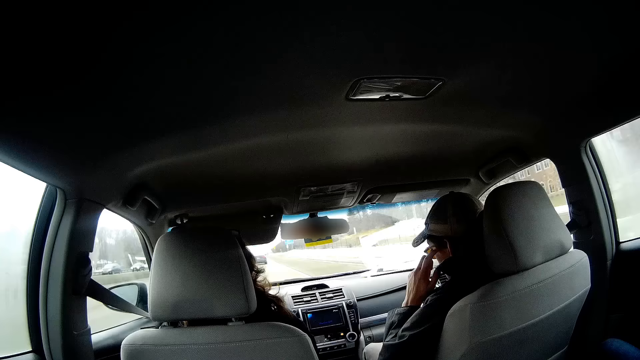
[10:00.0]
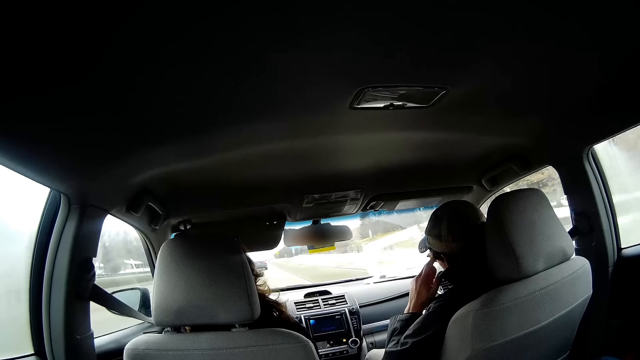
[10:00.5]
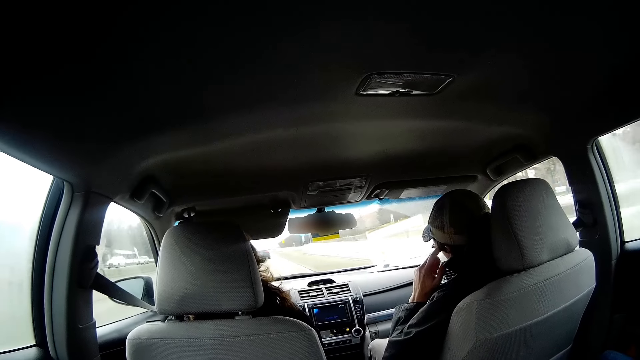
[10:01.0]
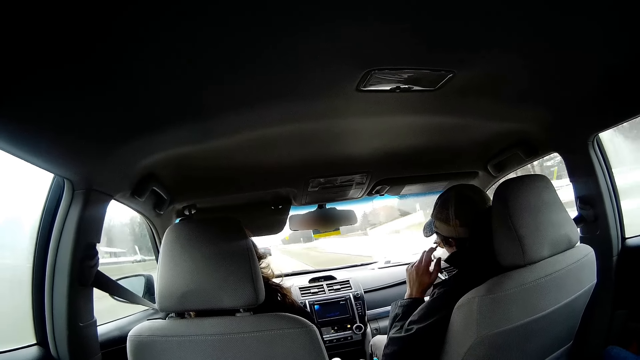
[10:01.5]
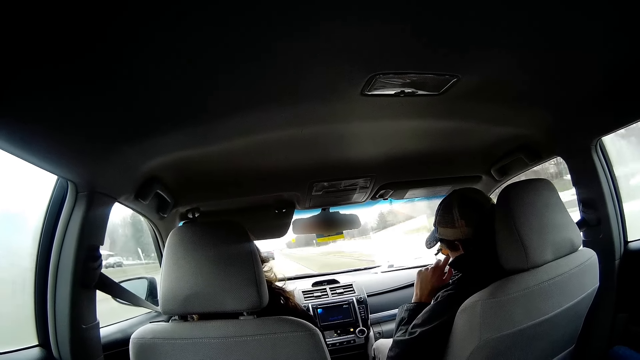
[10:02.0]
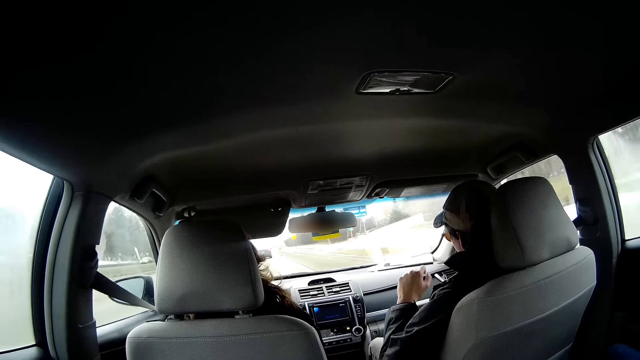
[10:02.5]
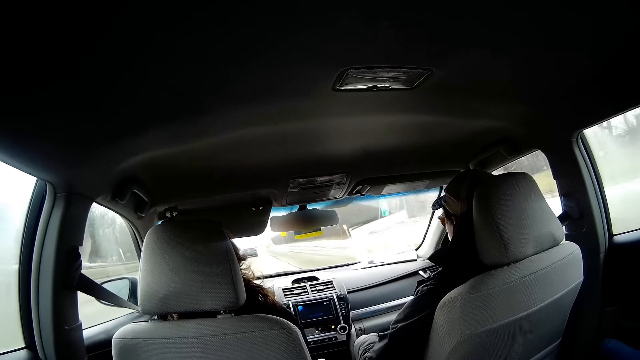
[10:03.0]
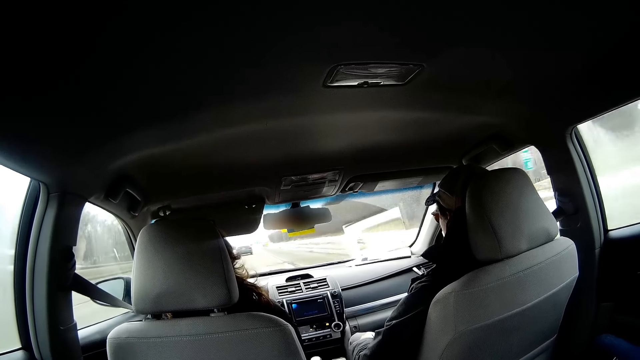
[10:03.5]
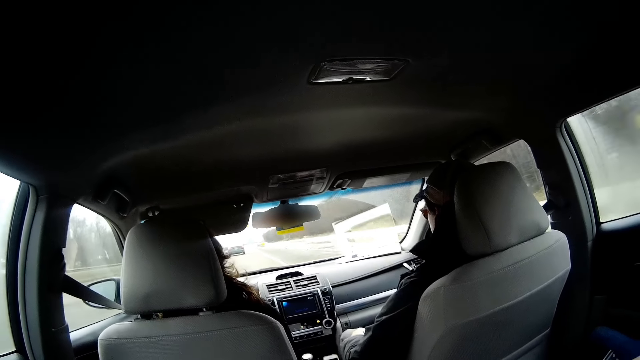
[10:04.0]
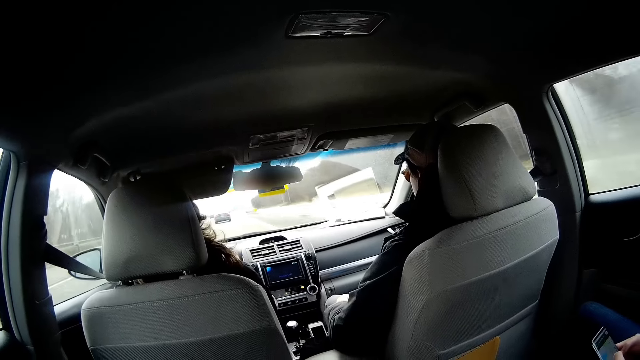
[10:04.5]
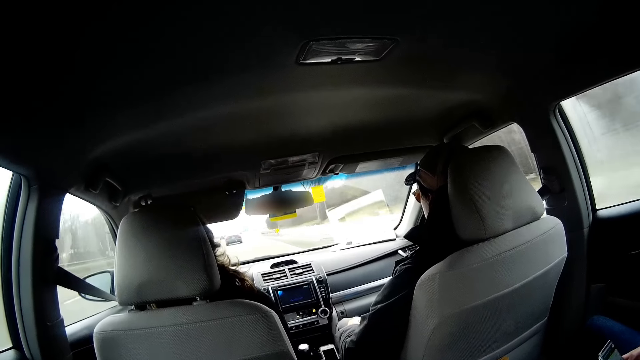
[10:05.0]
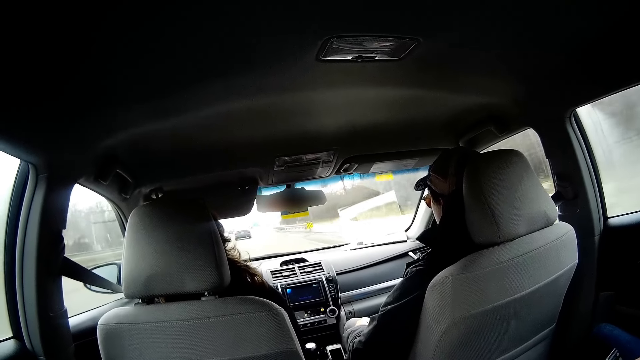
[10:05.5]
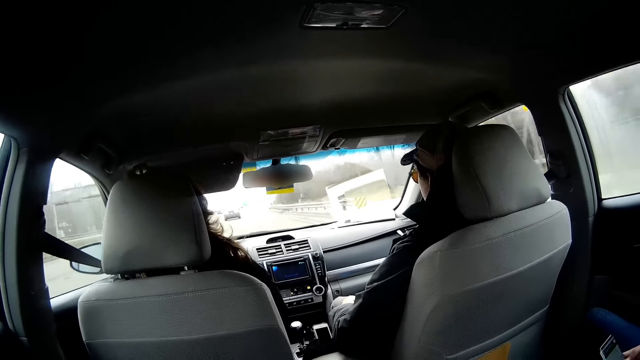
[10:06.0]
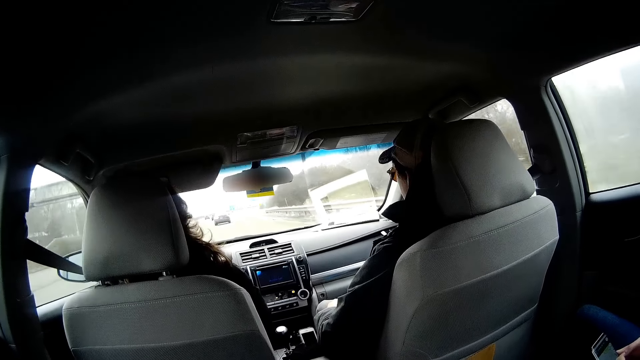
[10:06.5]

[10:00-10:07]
A person touches the face. Another person drives a car.

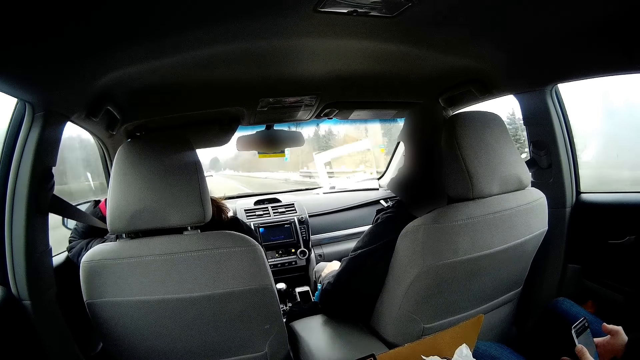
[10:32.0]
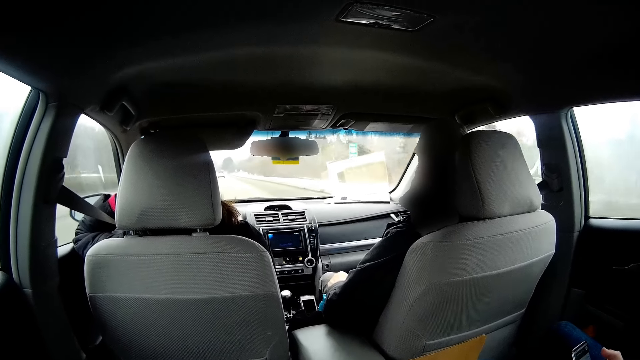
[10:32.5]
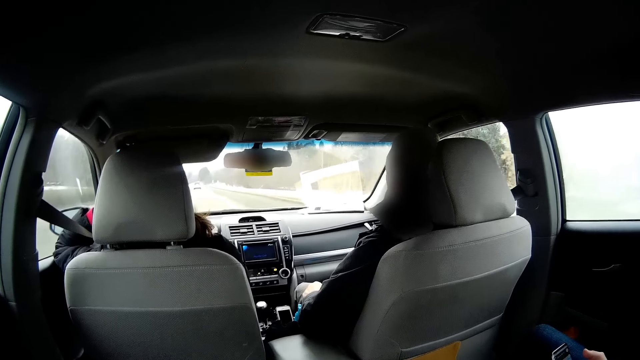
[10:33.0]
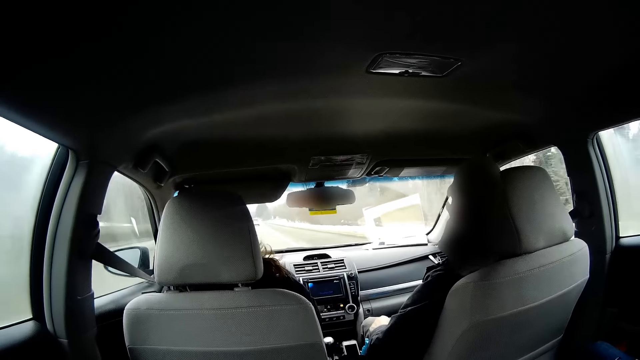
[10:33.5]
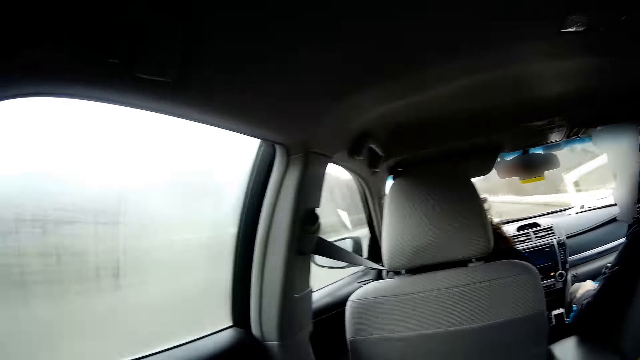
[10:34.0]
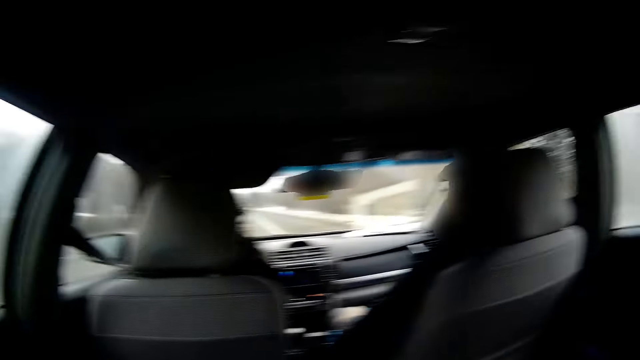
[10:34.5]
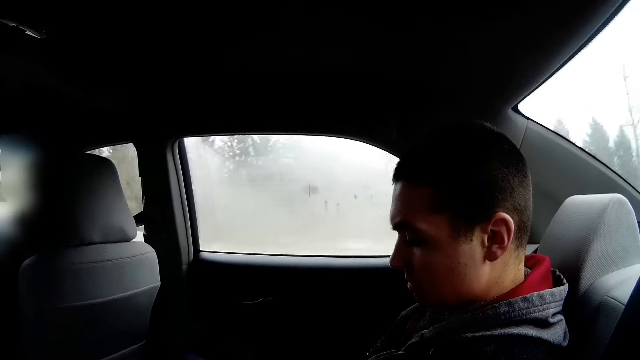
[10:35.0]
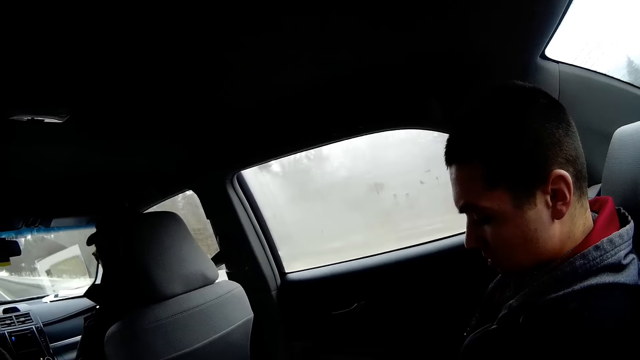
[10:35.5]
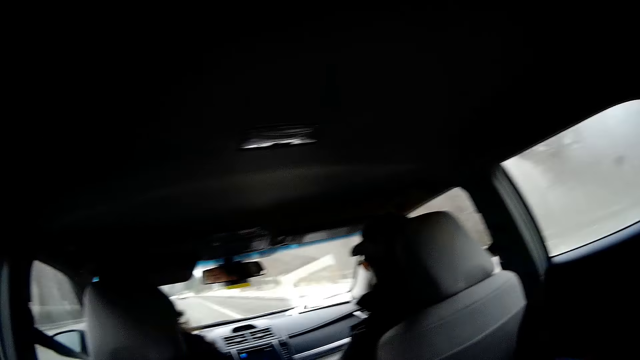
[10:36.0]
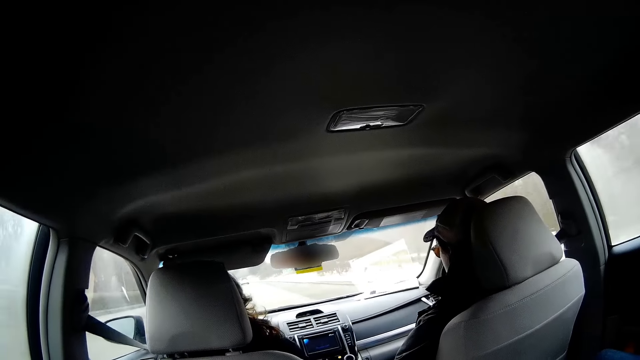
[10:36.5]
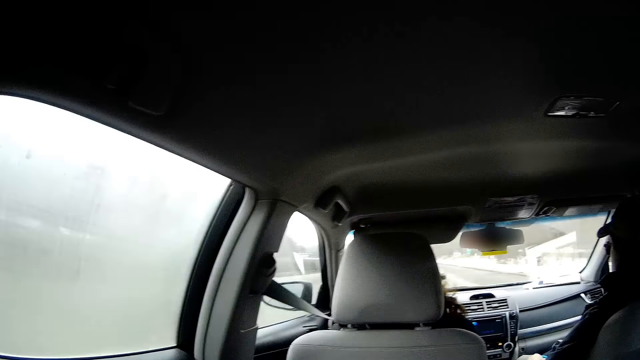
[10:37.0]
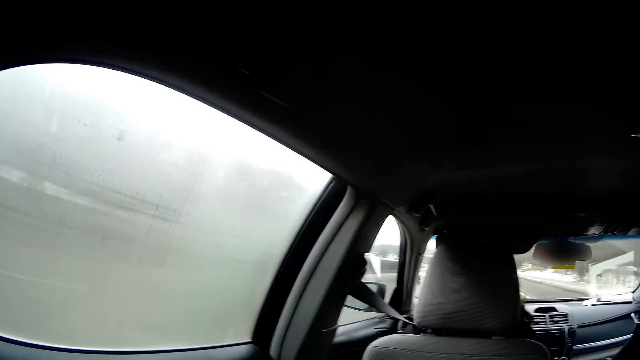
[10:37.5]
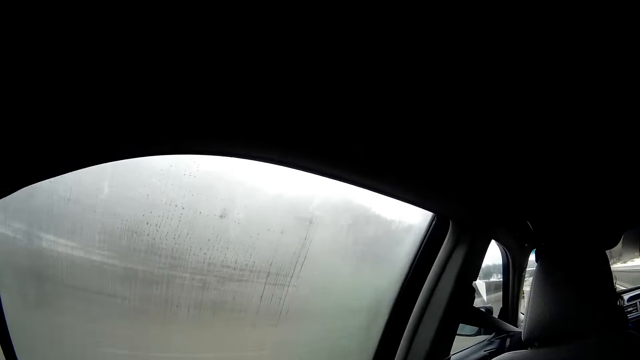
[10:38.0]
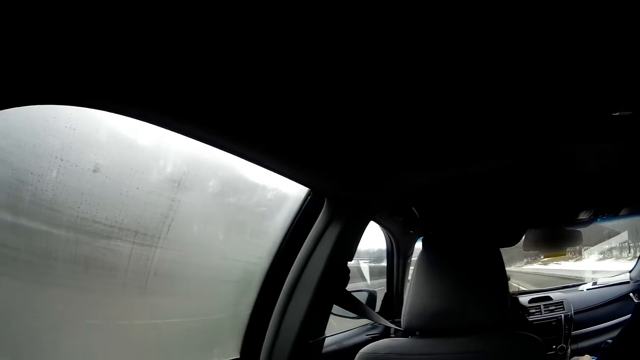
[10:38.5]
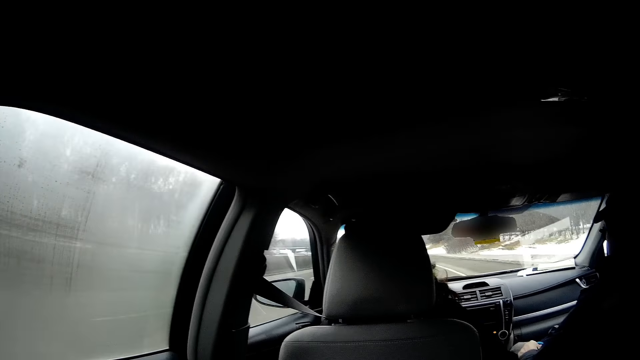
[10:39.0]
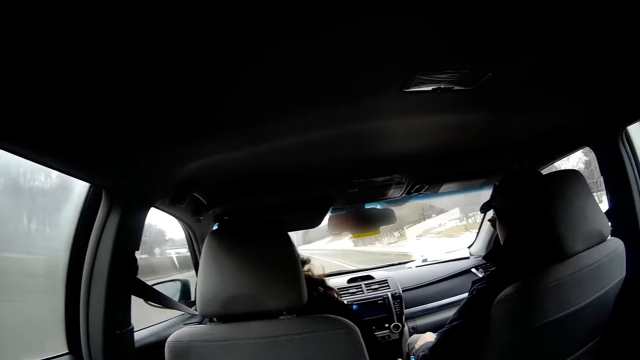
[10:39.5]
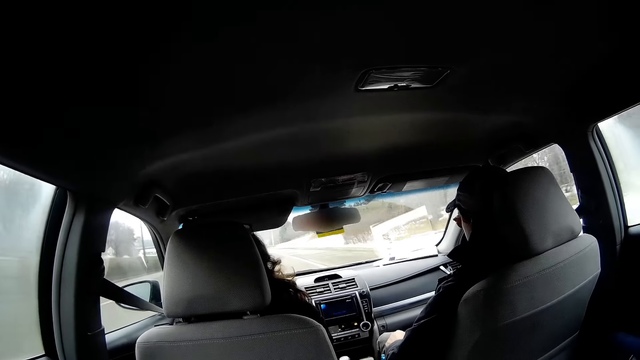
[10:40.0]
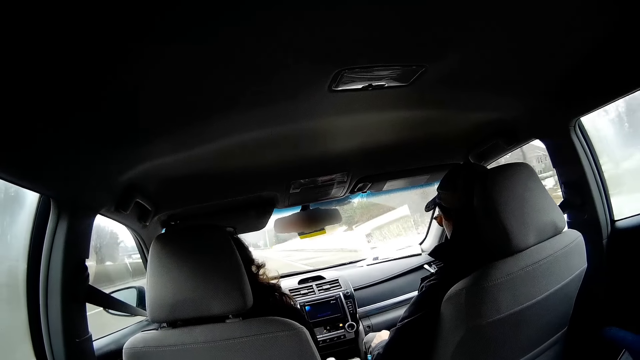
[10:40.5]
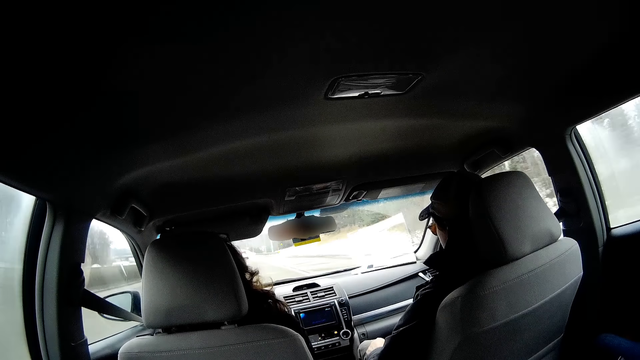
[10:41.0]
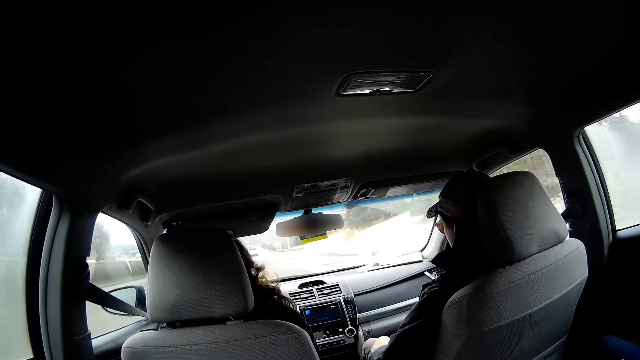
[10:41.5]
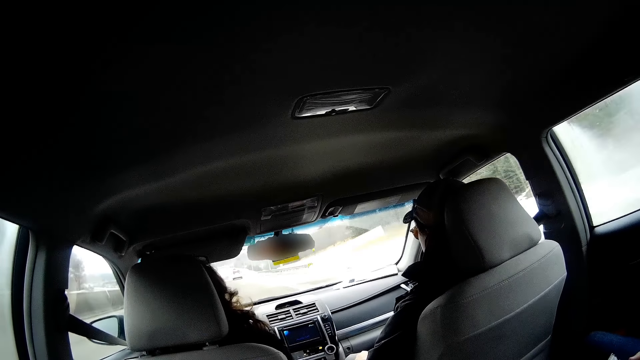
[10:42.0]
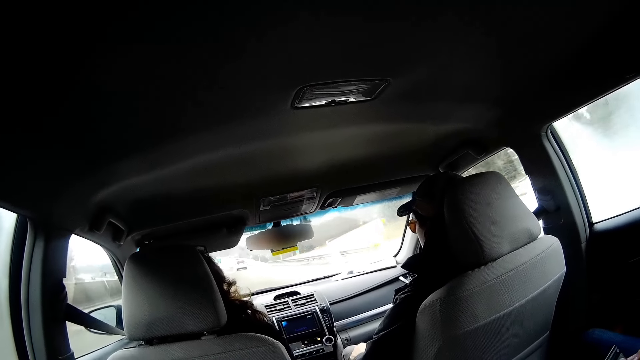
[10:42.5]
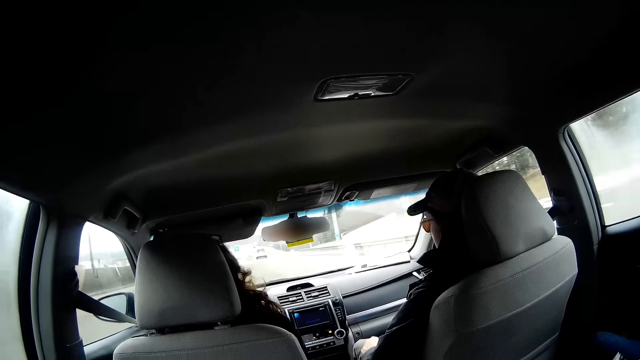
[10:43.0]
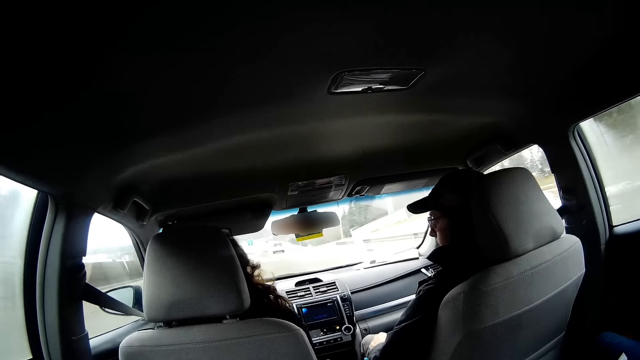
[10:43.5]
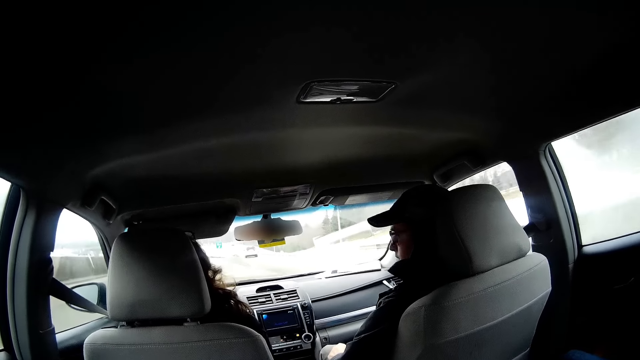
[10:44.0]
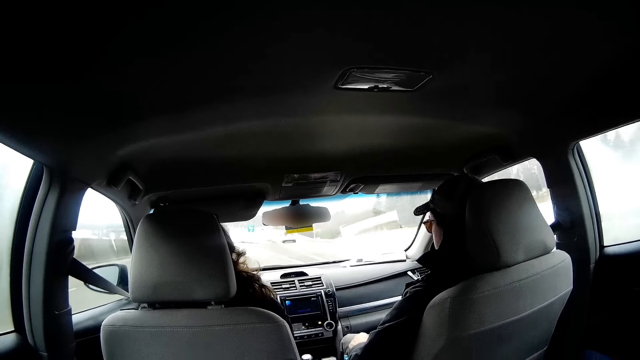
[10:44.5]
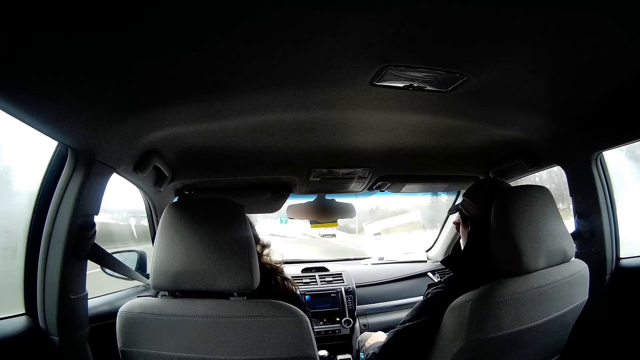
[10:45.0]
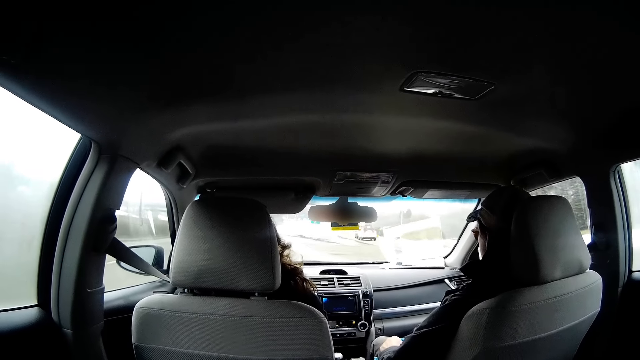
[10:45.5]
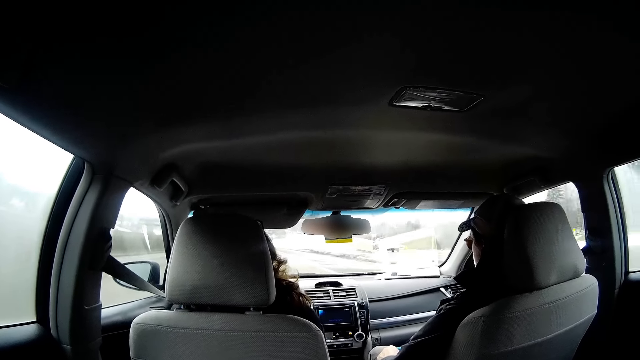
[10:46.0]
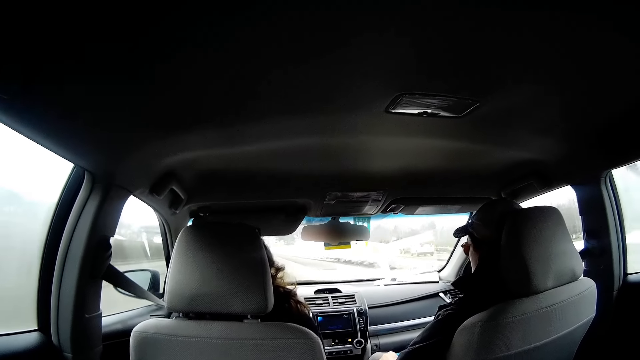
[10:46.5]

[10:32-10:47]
A person drives a car. Another person scrolls a phone. The first person drives the car. The camera wearer looks through the window. The first person drives the car.
